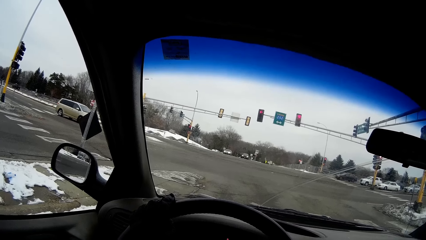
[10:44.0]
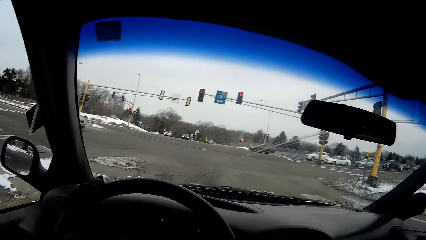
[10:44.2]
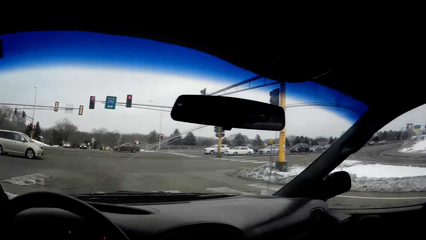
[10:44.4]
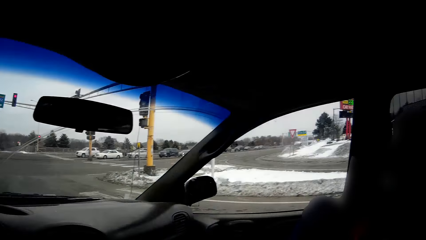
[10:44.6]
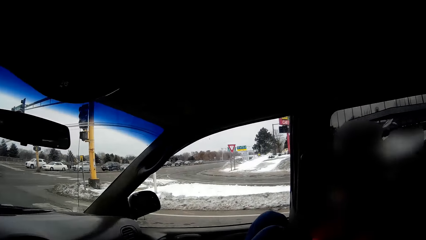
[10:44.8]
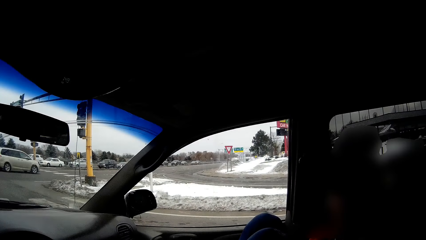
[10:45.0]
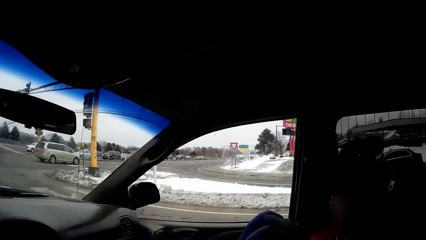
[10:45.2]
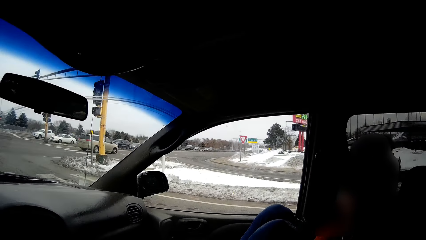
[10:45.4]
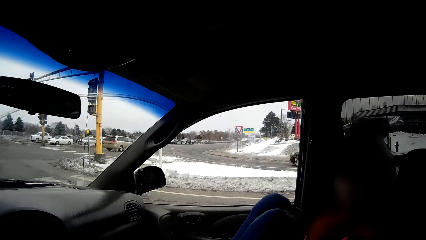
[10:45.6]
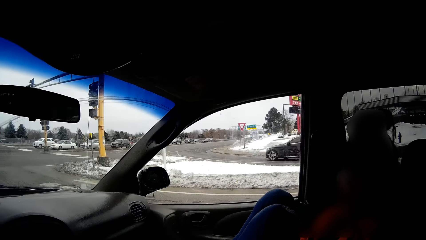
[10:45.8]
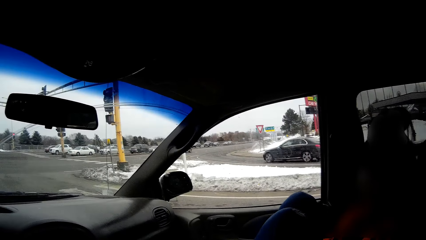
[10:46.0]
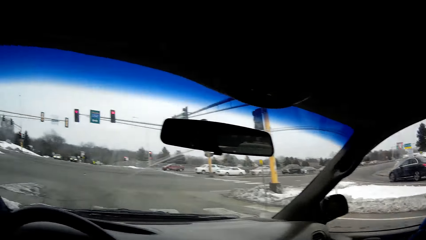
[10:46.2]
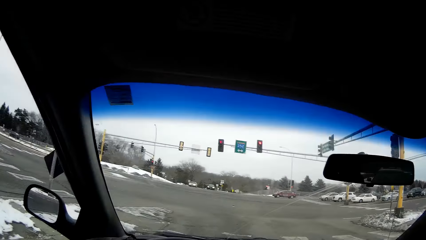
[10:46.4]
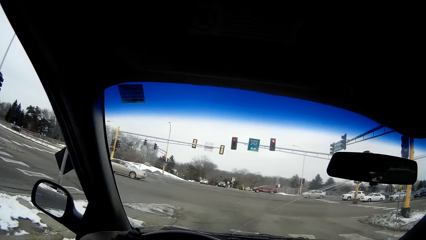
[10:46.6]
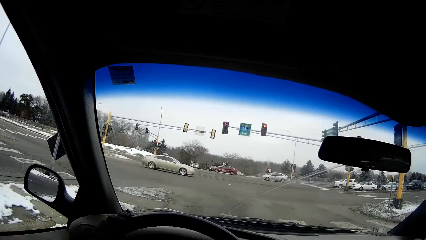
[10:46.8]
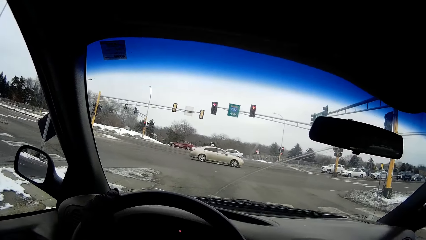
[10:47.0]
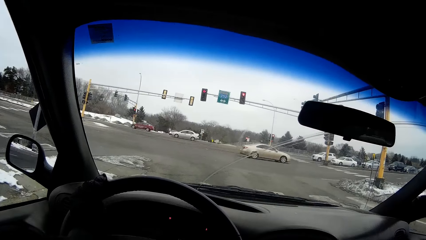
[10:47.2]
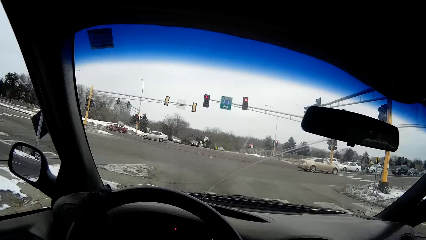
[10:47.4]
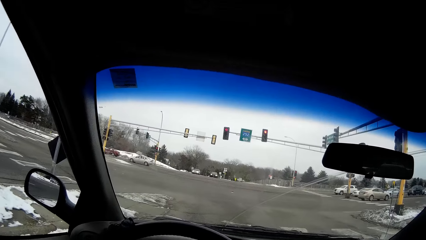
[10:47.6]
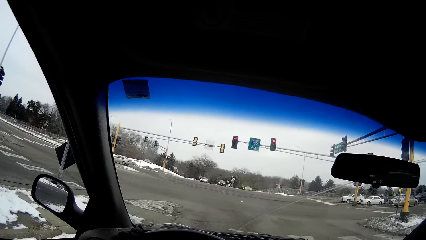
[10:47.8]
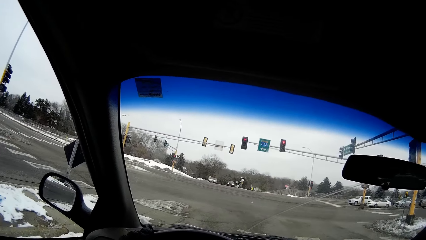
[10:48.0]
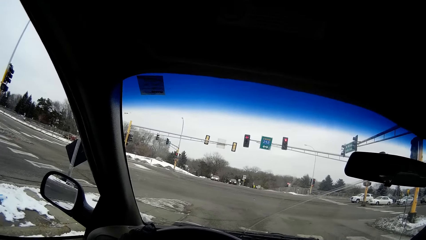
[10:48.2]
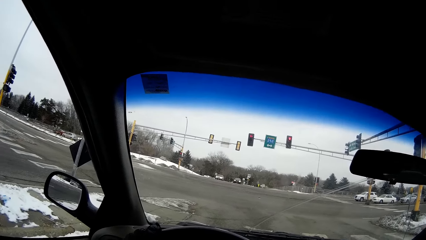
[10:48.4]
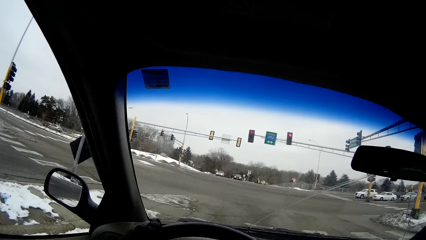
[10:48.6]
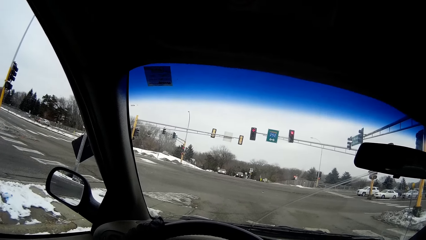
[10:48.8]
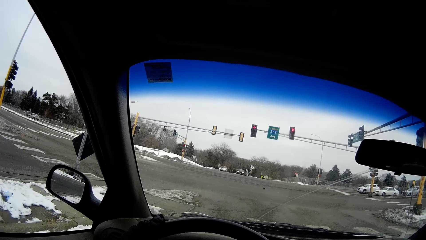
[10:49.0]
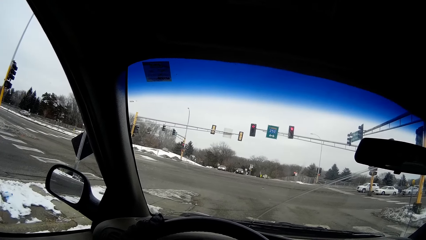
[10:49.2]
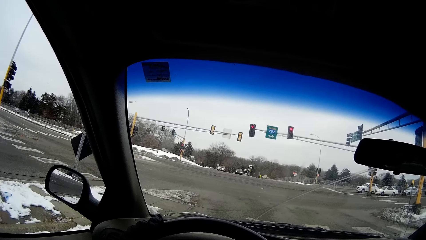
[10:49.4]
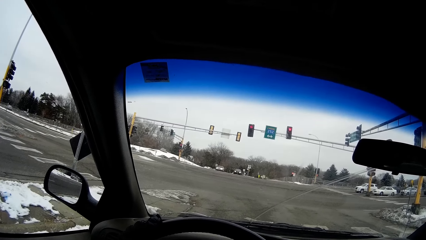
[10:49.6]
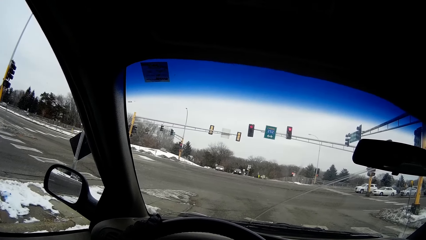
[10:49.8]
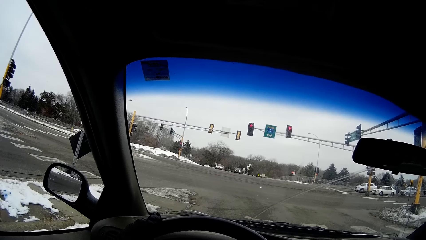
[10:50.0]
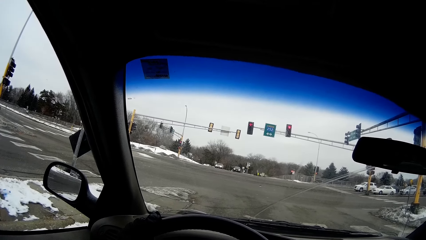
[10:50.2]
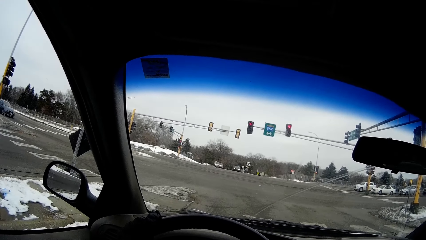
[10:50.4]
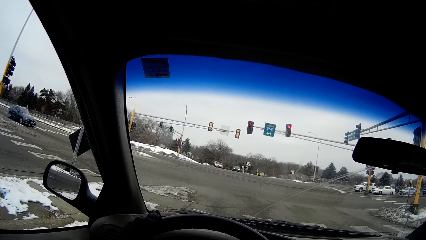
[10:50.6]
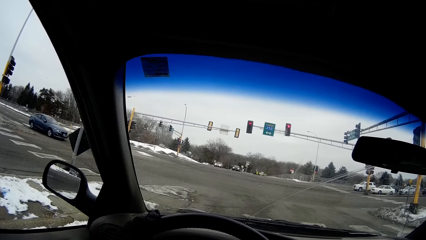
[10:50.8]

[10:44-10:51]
The camera wearer looks outside the car.

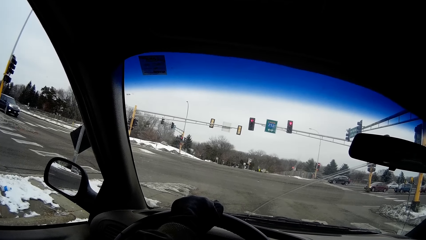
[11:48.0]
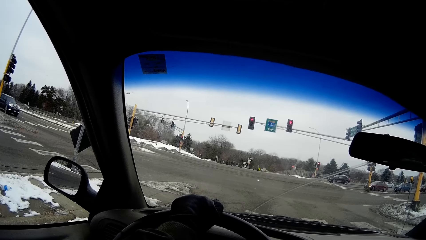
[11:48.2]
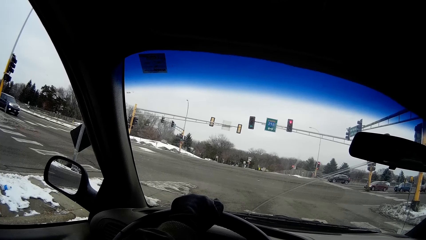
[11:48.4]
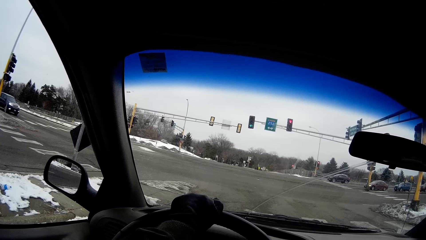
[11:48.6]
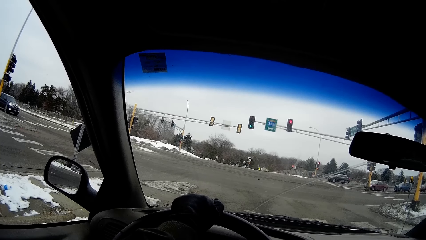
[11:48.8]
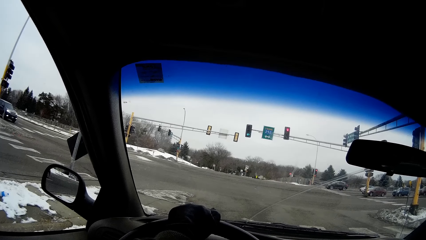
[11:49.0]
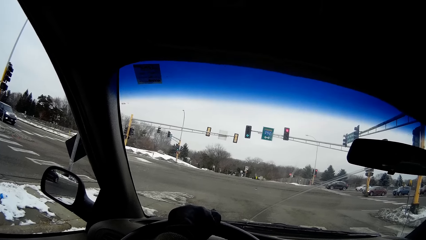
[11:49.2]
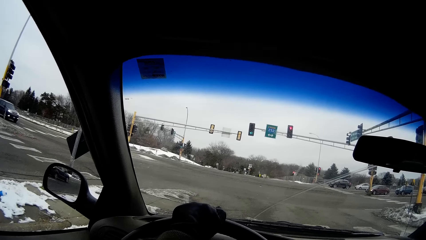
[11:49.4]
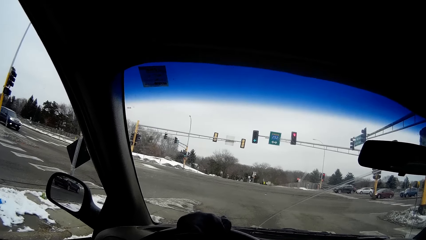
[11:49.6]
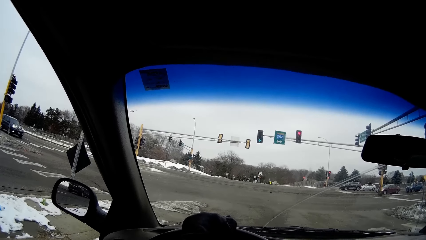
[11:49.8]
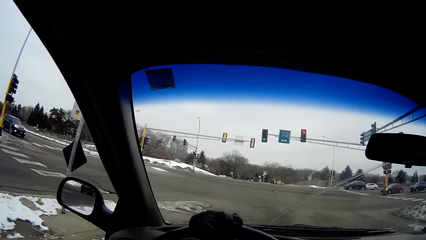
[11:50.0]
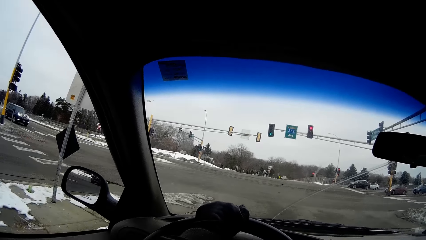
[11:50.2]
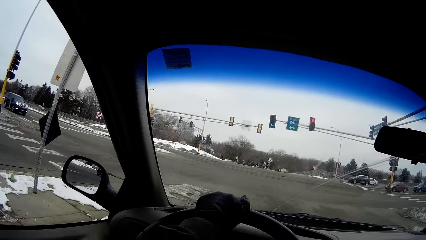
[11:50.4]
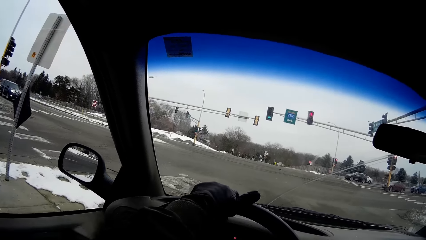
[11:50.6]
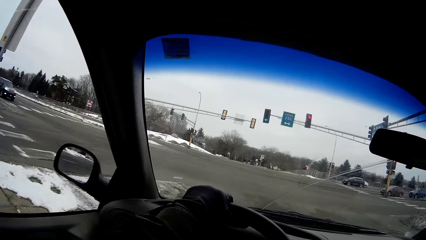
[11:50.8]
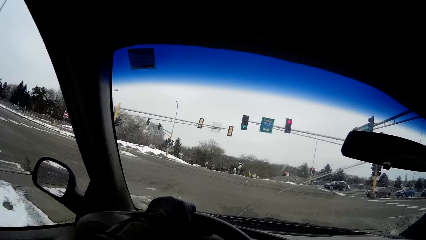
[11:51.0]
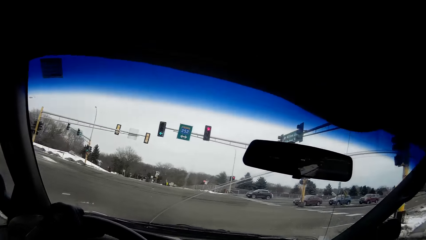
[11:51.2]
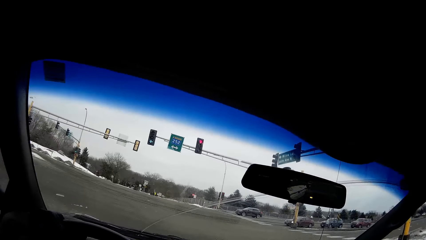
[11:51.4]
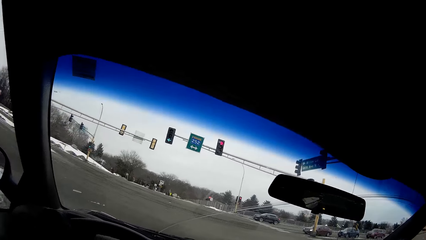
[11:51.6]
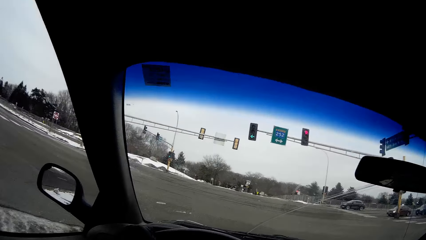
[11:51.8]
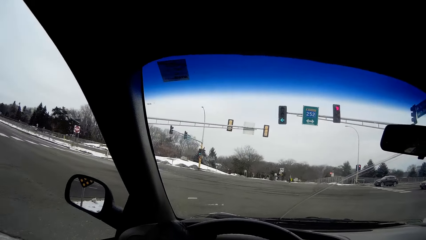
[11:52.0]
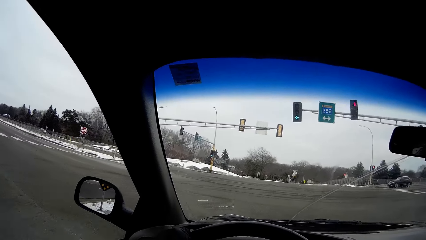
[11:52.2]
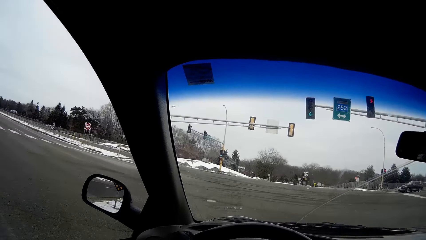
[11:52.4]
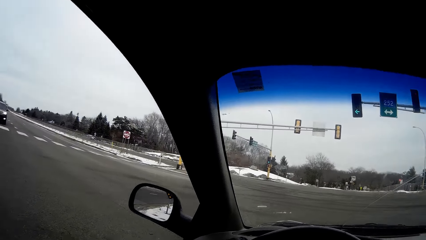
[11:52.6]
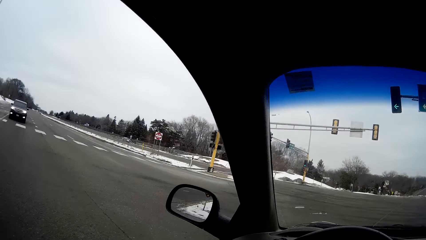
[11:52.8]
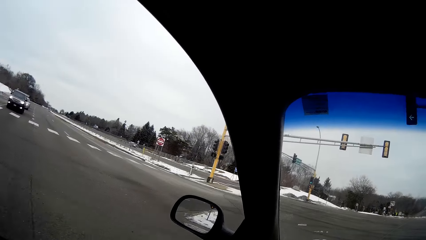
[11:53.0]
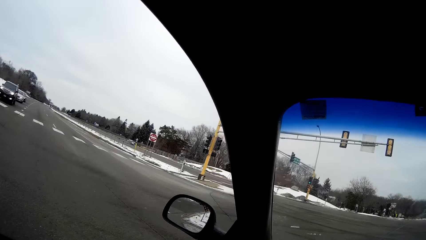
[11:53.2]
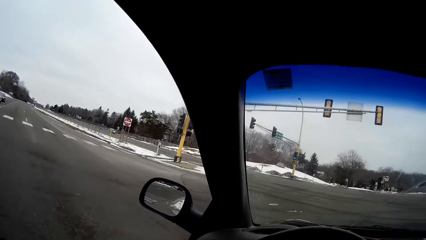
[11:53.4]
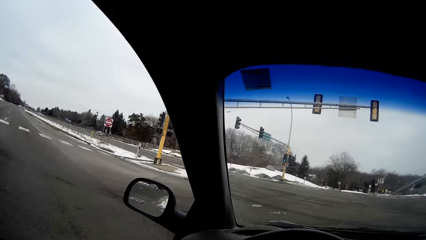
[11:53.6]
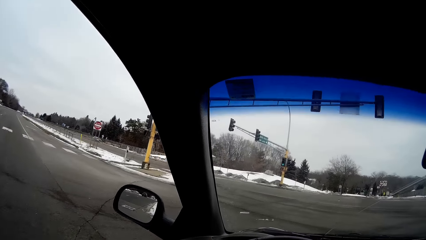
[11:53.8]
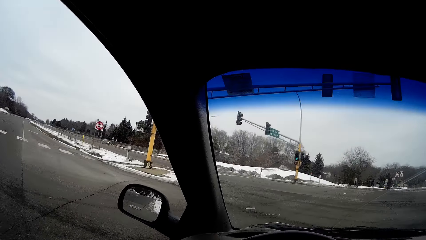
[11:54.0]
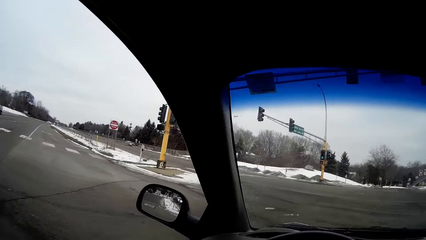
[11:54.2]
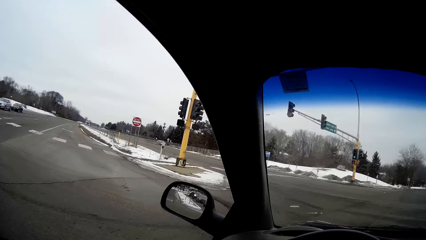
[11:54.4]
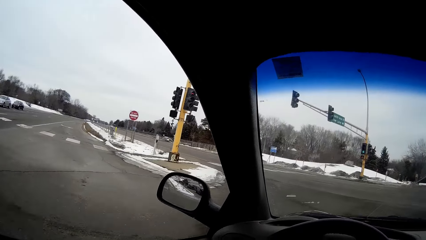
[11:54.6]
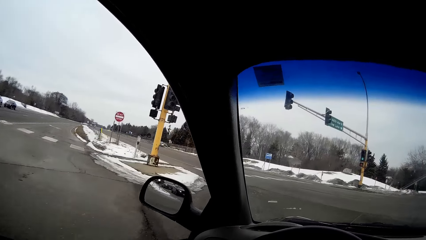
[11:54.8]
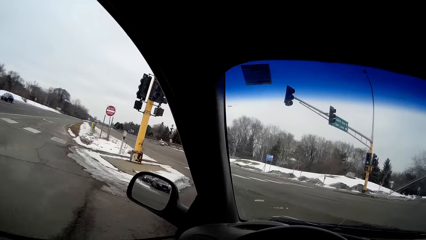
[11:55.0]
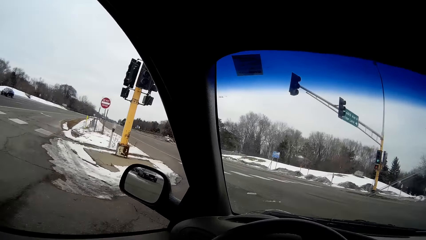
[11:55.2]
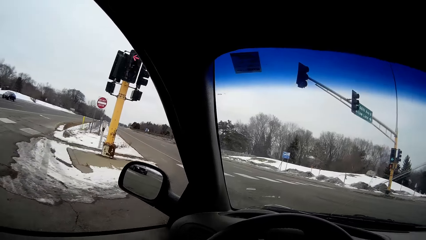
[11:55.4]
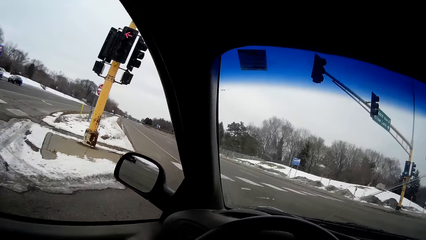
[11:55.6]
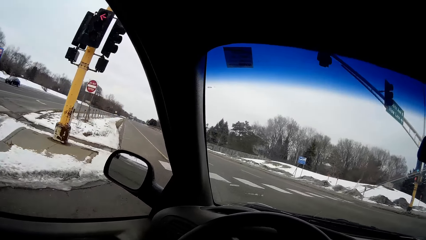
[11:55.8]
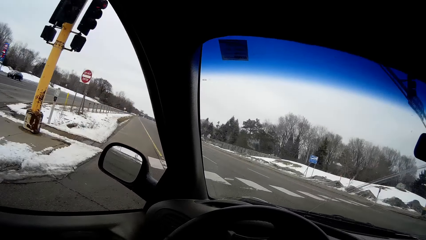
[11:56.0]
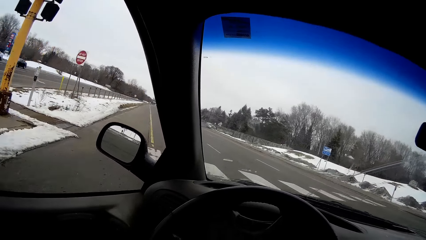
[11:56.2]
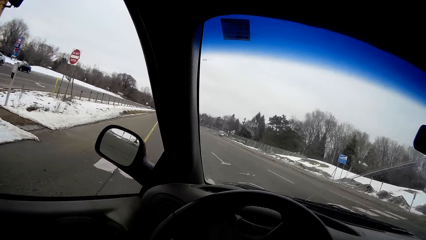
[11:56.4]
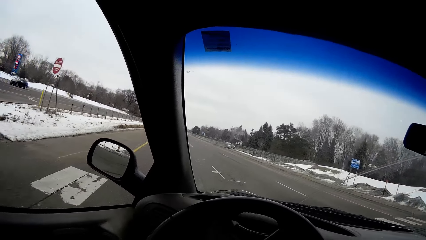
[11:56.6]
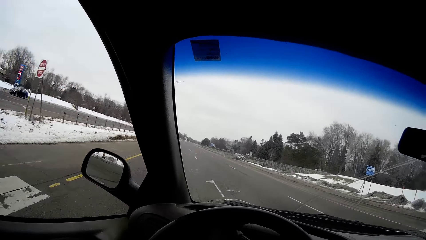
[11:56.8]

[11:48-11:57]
The camera wearer drives the car.
